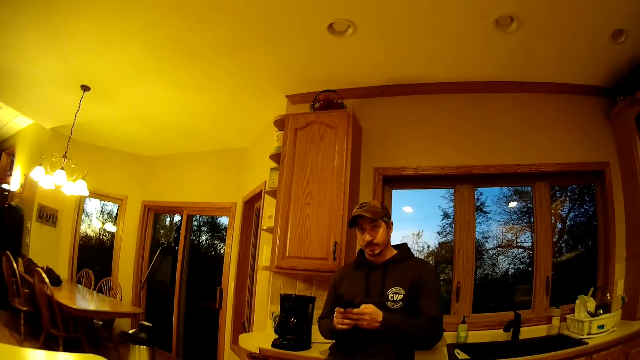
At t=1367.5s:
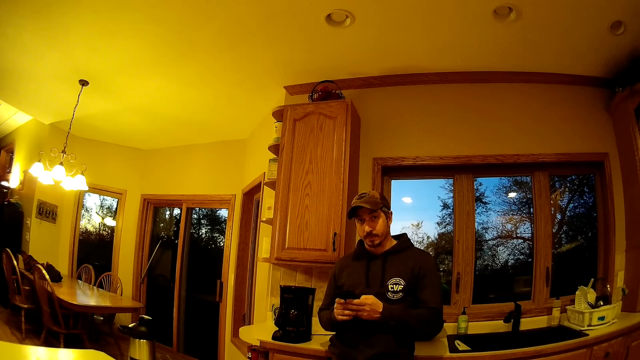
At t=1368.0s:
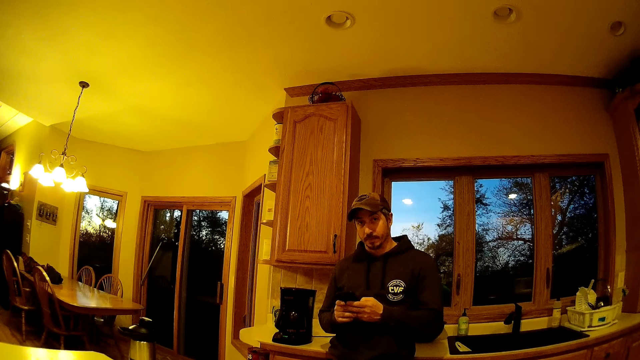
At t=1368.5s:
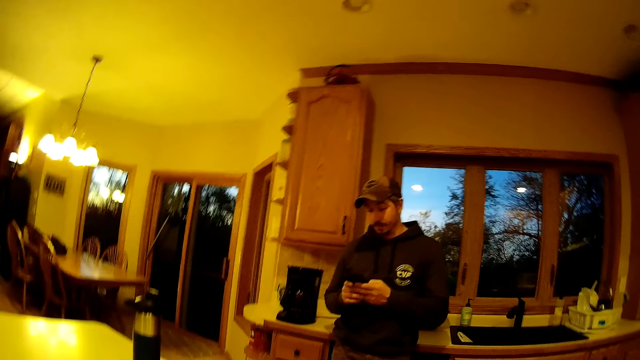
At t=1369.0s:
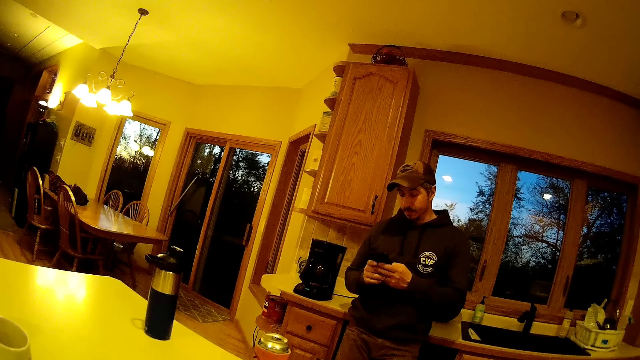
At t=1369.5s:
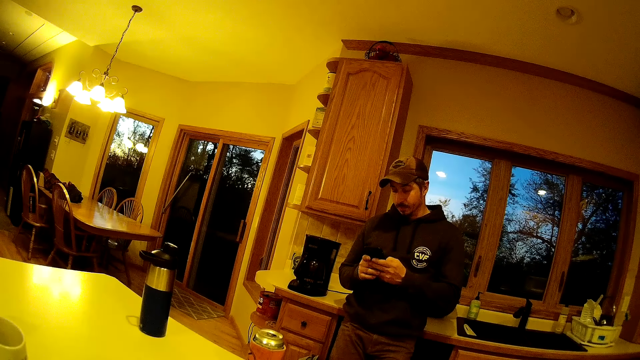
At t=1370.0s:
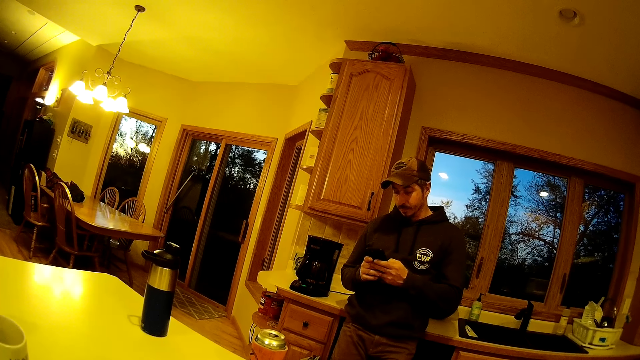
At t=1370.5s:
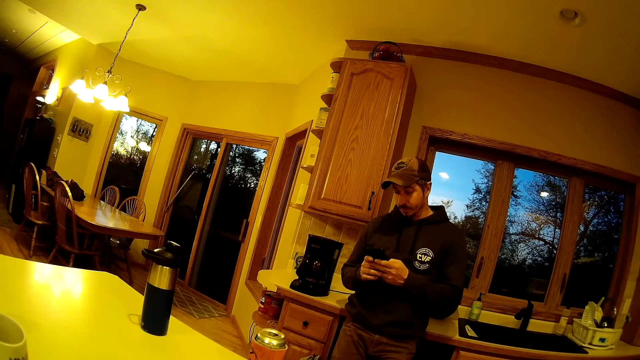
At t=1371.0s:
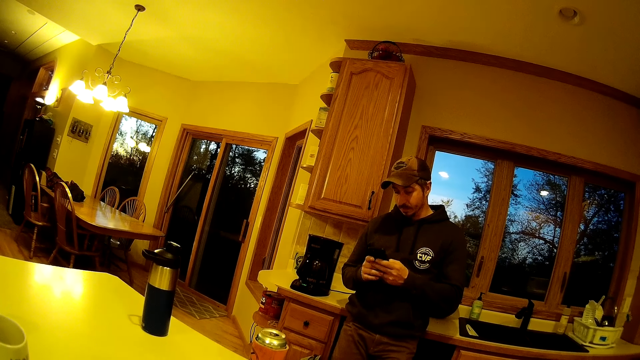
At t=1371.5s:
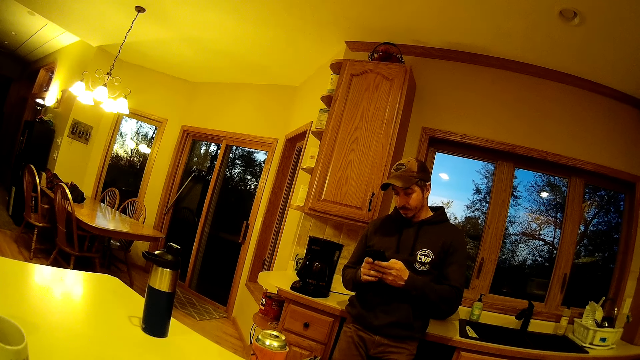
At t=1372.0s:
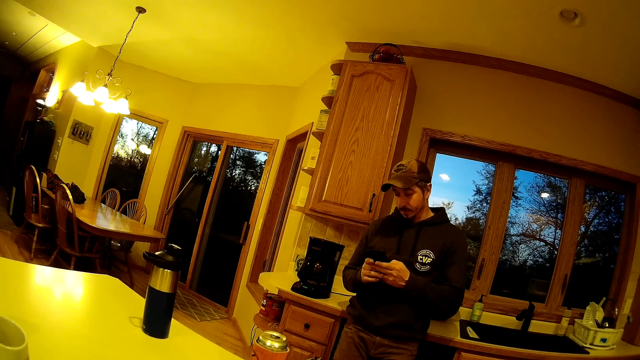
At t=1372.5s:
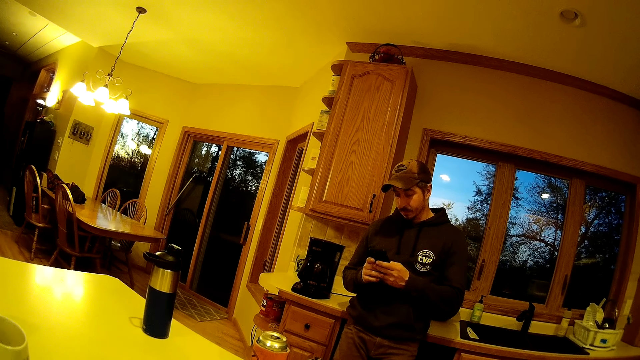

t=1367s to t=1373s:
A man uses the phone.
